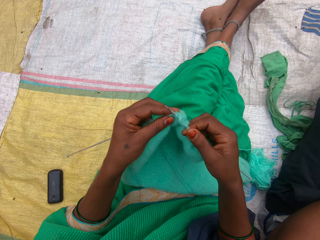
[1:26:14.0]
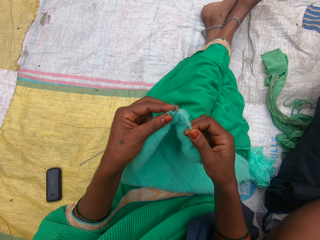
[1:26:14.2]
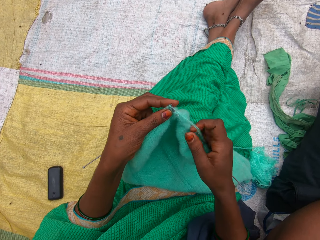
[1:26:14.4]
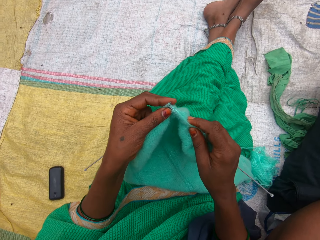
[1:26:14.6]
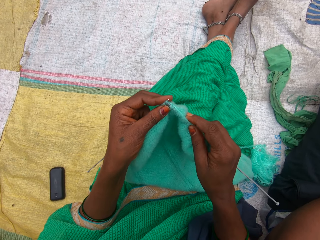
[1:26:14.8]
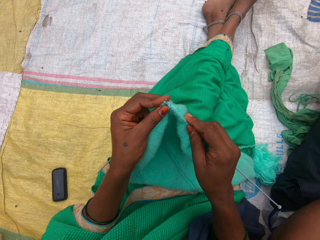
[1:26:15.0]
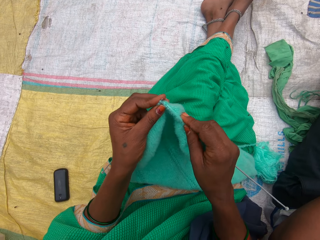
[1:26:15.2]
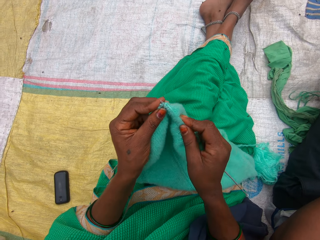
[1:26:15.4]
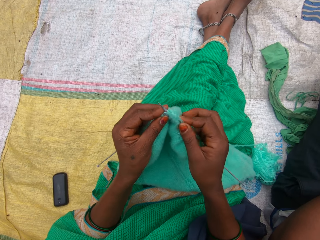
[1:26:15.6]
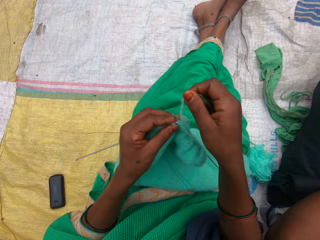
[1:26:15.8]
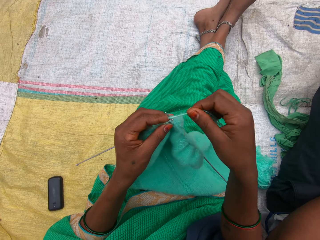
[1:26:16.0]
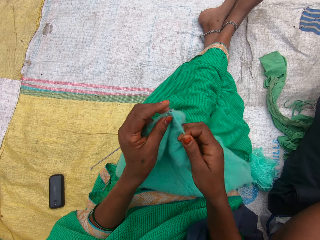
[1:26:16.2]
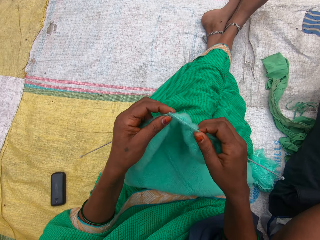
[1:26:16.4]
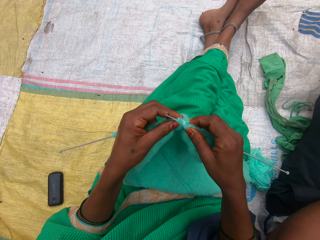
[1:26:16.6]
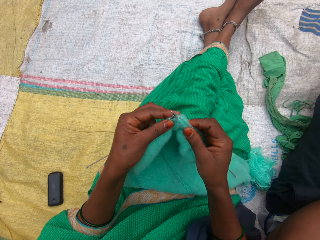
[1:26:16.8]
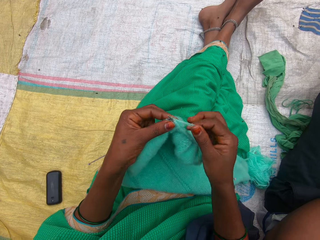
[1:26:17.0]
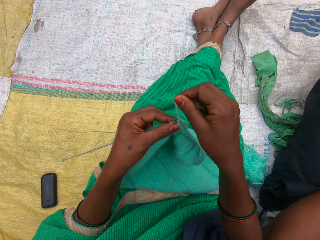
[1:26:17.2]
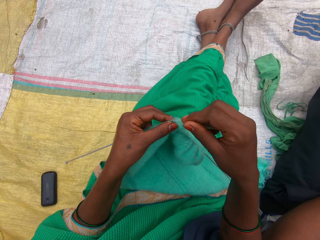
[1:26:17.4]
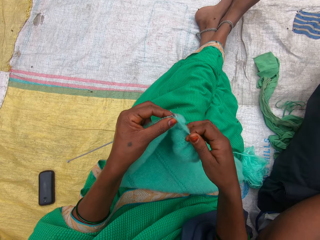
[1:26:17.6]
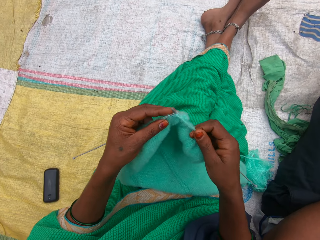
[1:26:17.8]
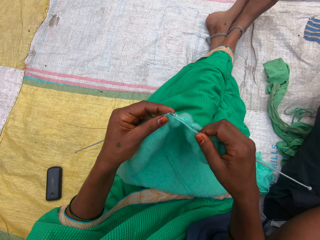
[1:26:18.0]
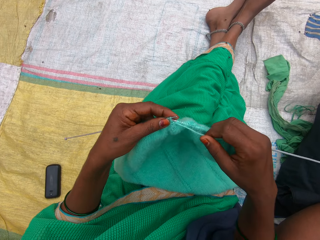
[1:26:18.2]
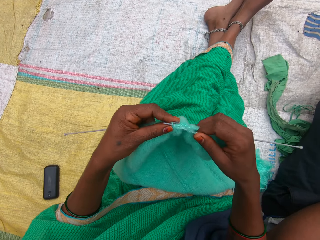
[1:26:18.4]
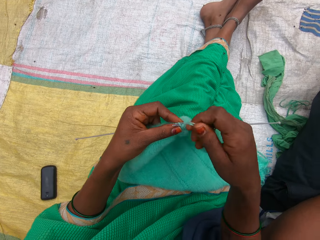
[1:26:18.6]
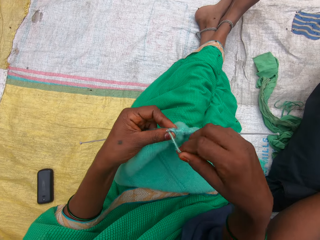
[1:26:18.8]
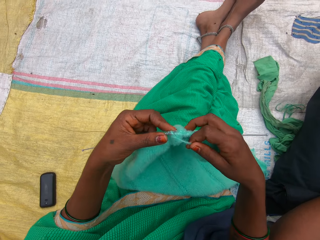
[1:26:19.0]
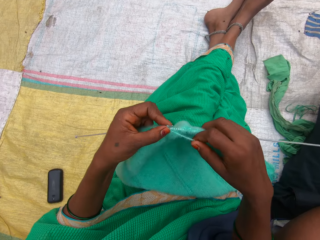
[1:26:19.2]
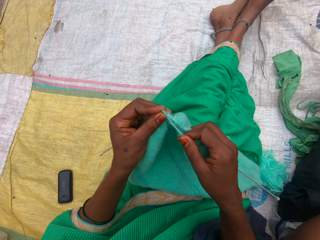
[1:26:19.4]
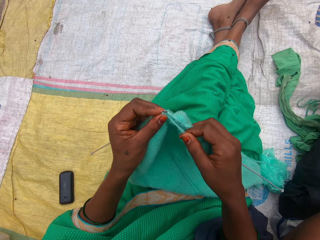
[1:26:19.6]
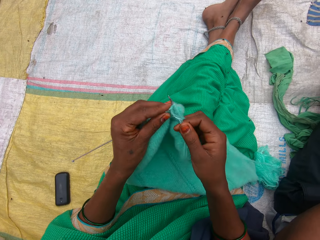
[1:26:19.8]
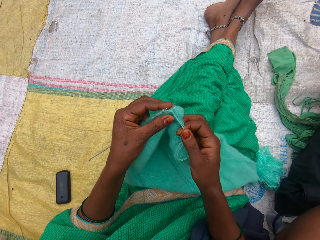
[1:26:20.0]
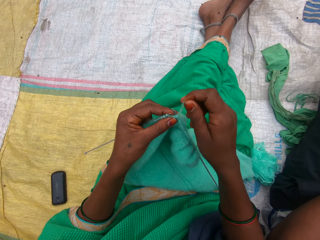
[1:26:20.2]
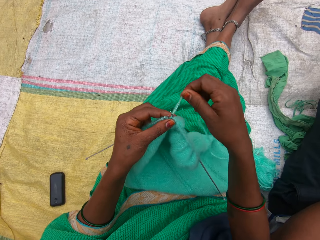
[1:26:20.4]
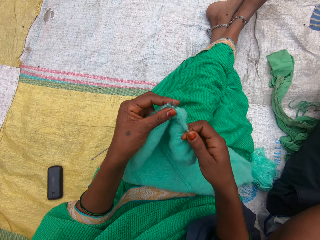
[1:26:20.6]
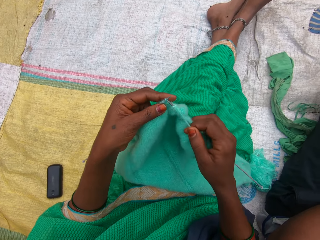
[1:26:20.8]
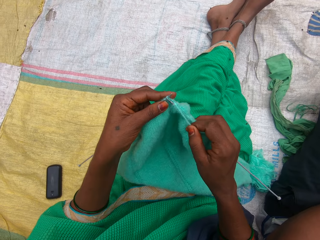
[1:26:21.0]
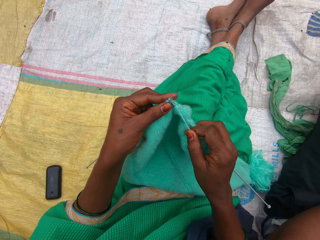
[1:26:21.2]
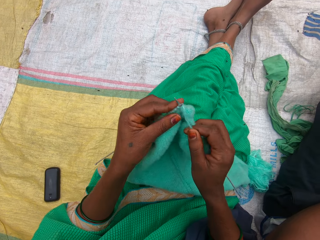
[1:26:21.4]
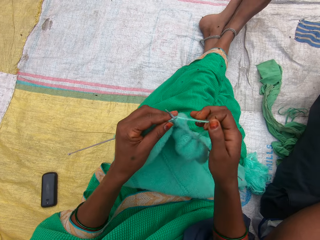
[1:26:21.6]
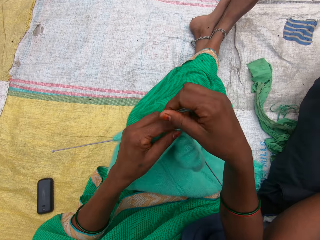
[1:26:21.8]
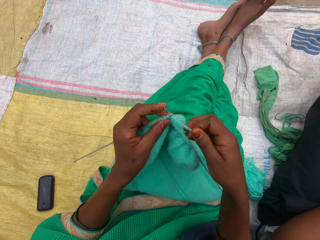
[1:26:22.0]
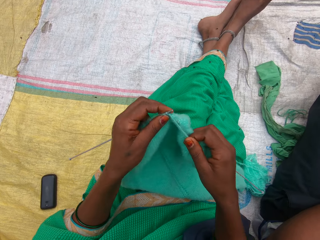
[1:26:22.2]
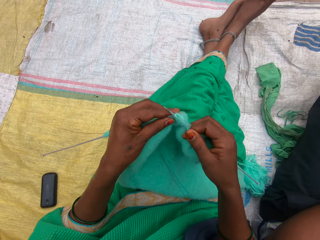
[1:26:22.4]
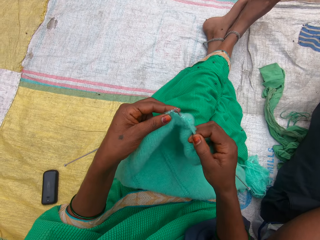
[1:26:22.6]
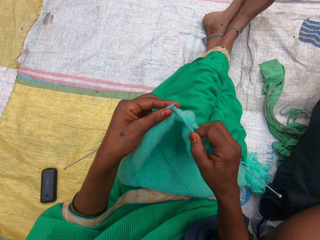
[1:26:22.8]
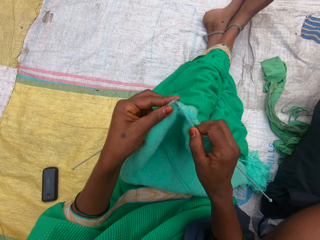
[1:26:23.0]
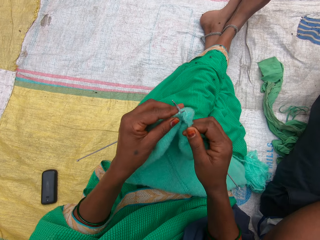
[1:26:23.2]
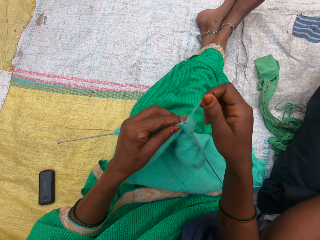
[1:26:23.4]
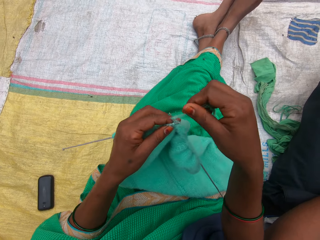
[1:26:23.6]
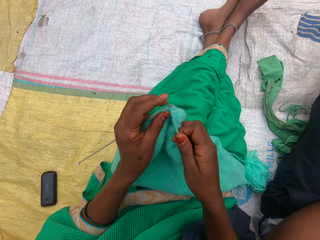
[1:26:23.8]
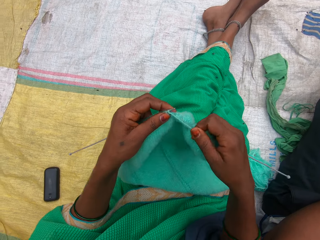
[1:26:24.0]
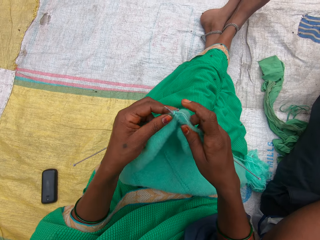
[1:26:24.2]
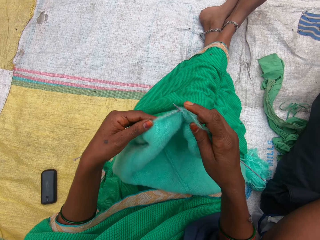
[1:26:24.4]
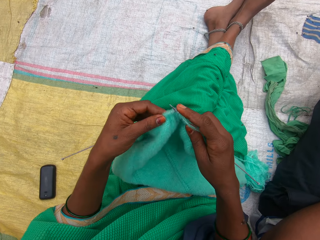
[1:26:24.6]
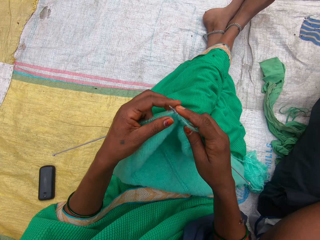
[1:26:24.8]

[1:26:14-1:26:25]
The camera wearer holds the thread.

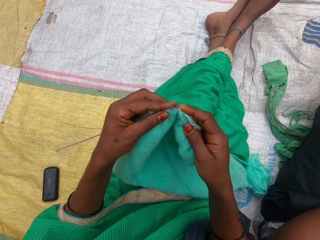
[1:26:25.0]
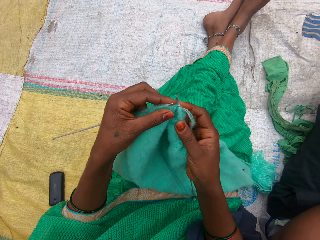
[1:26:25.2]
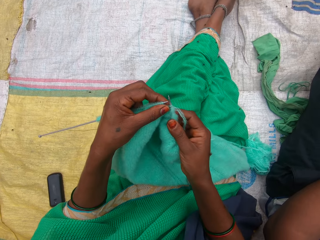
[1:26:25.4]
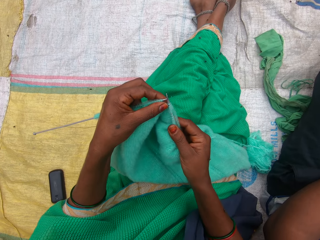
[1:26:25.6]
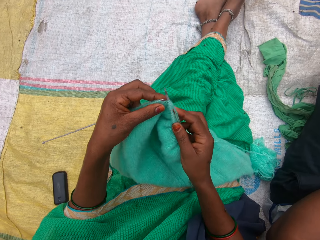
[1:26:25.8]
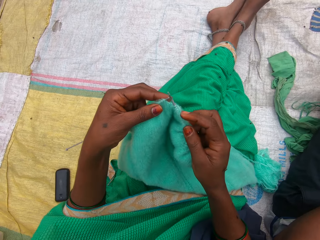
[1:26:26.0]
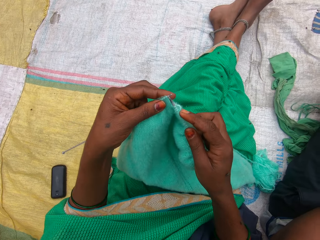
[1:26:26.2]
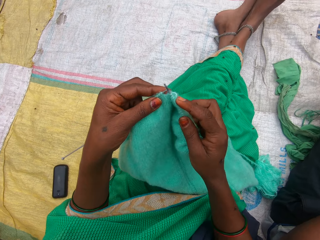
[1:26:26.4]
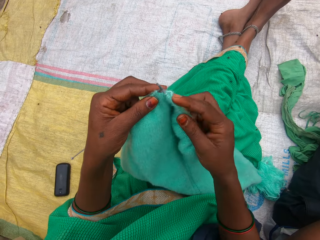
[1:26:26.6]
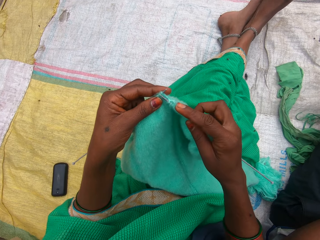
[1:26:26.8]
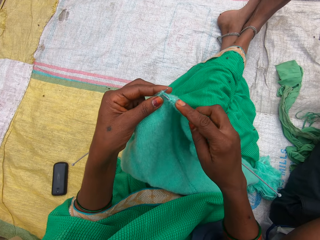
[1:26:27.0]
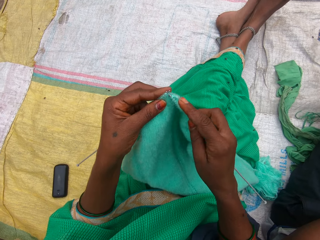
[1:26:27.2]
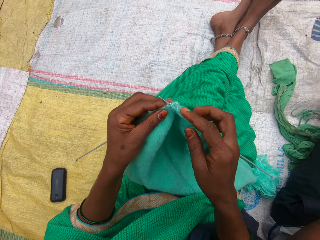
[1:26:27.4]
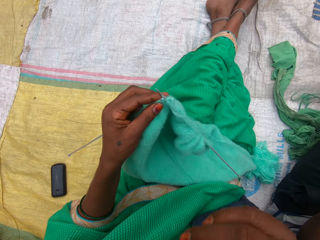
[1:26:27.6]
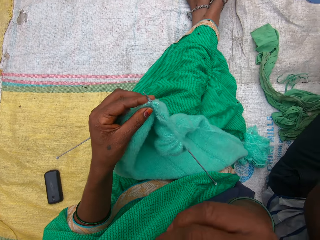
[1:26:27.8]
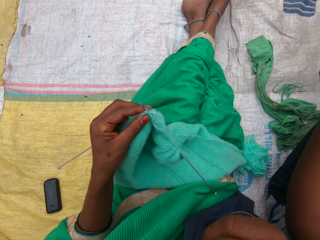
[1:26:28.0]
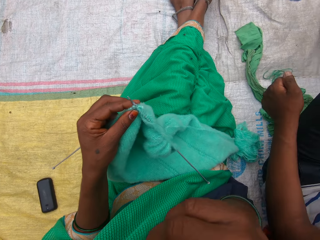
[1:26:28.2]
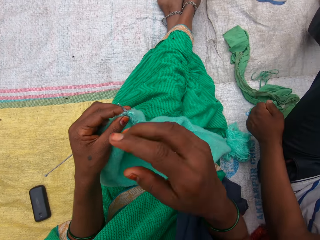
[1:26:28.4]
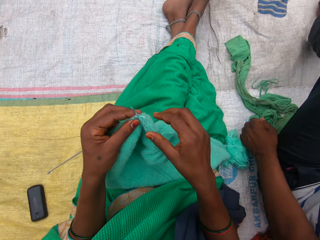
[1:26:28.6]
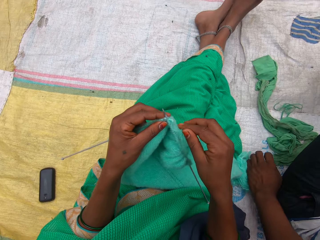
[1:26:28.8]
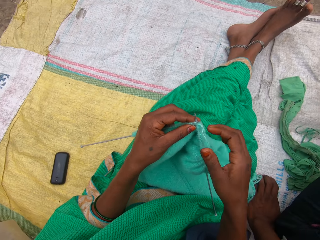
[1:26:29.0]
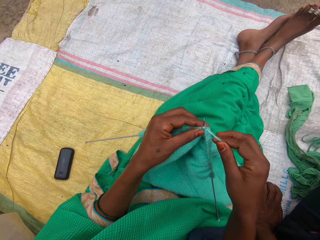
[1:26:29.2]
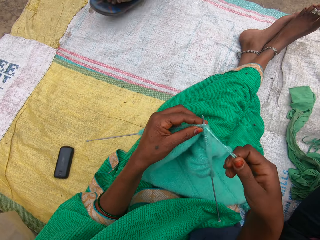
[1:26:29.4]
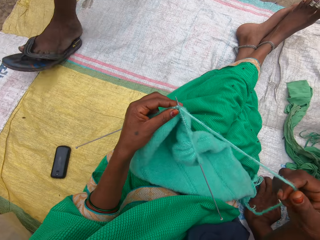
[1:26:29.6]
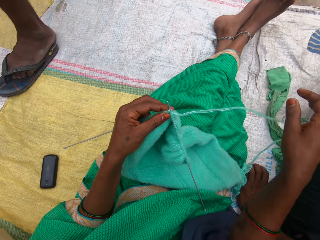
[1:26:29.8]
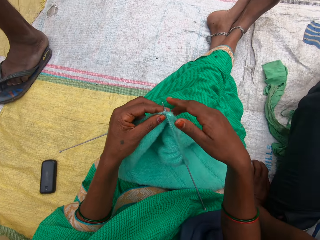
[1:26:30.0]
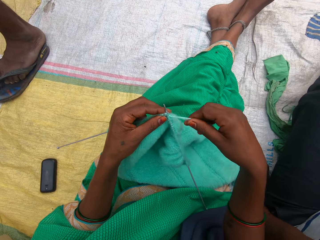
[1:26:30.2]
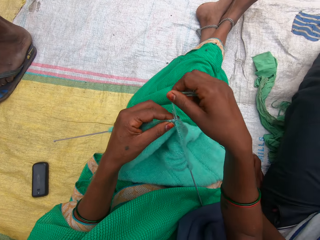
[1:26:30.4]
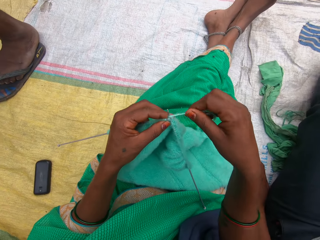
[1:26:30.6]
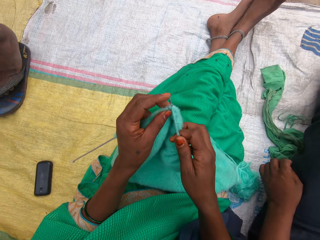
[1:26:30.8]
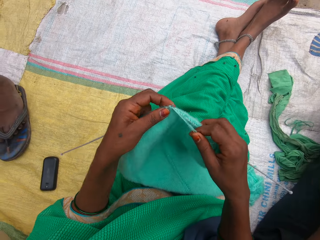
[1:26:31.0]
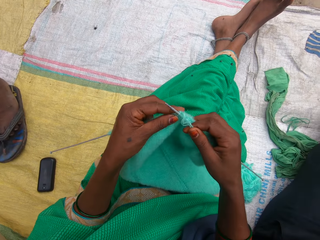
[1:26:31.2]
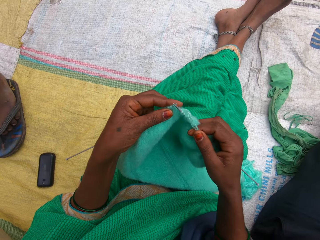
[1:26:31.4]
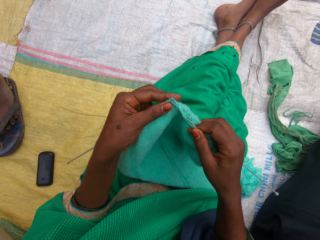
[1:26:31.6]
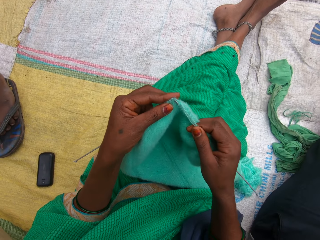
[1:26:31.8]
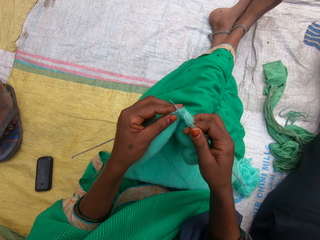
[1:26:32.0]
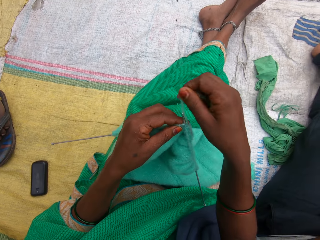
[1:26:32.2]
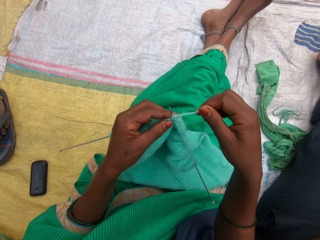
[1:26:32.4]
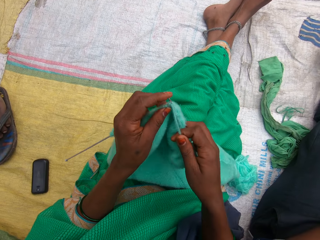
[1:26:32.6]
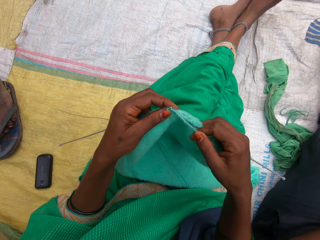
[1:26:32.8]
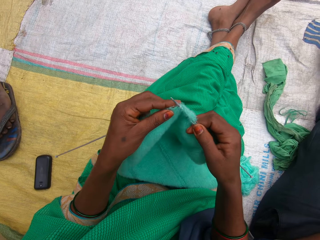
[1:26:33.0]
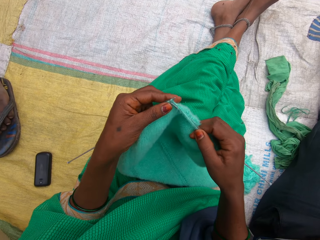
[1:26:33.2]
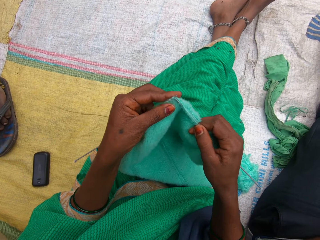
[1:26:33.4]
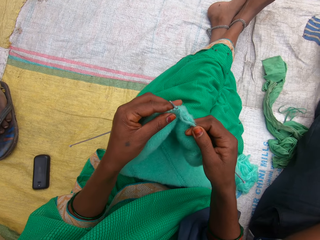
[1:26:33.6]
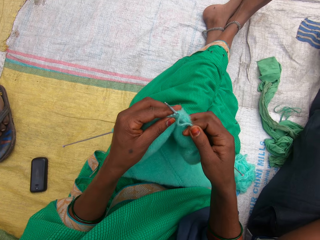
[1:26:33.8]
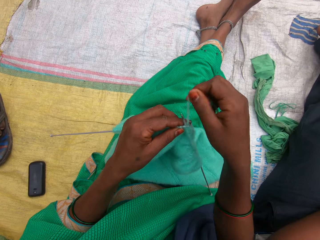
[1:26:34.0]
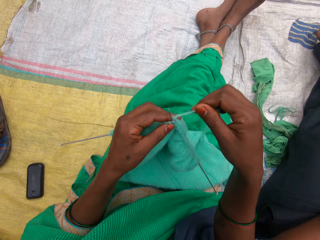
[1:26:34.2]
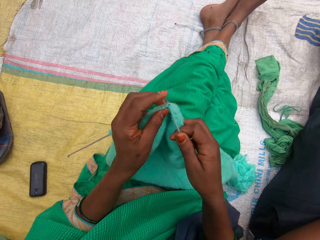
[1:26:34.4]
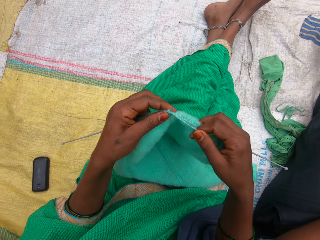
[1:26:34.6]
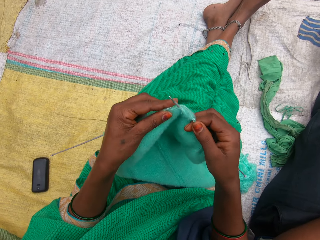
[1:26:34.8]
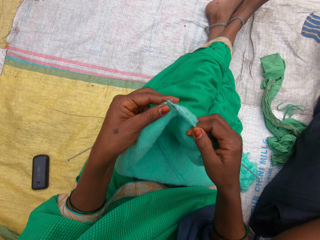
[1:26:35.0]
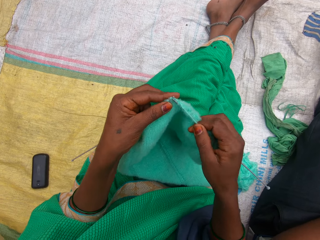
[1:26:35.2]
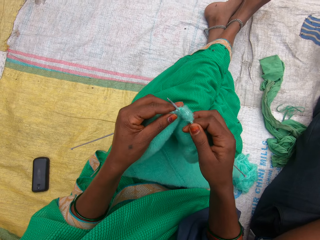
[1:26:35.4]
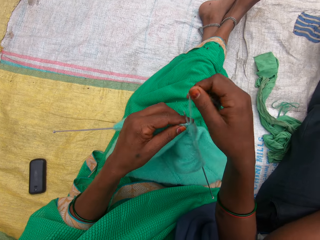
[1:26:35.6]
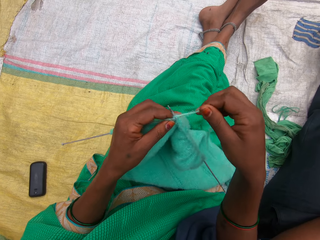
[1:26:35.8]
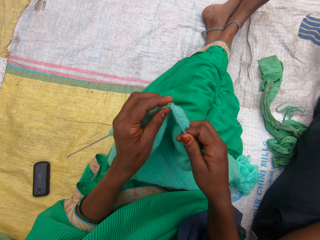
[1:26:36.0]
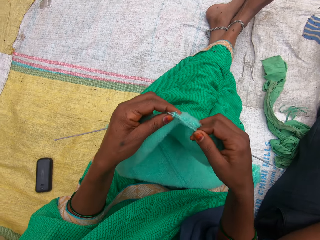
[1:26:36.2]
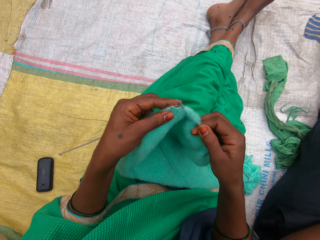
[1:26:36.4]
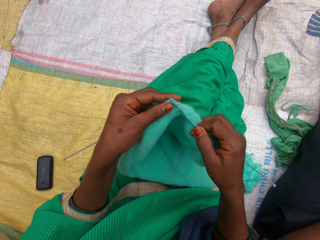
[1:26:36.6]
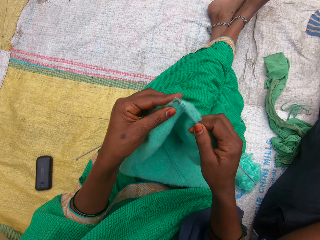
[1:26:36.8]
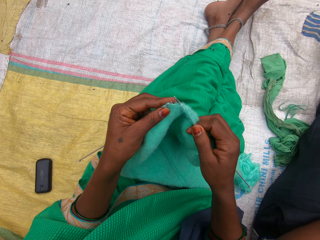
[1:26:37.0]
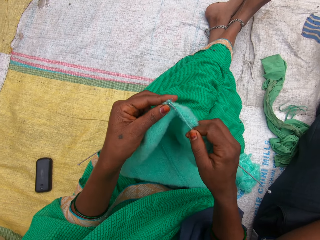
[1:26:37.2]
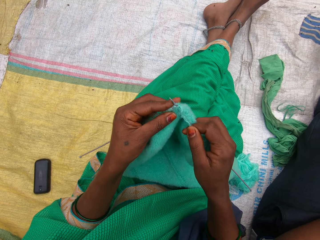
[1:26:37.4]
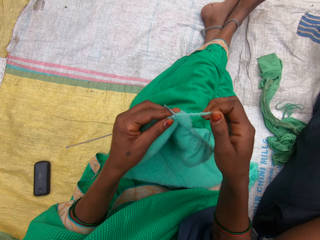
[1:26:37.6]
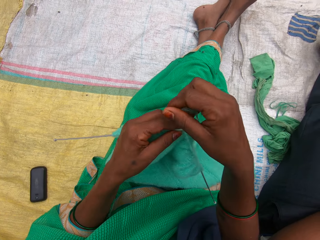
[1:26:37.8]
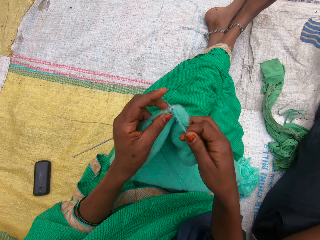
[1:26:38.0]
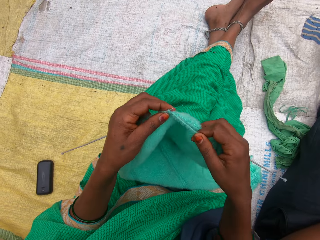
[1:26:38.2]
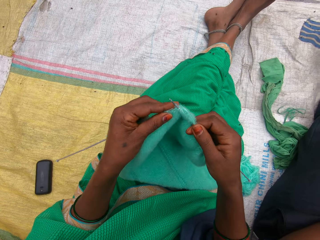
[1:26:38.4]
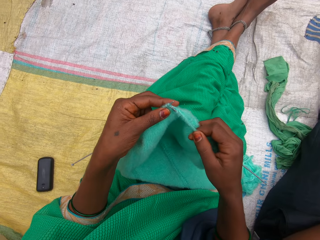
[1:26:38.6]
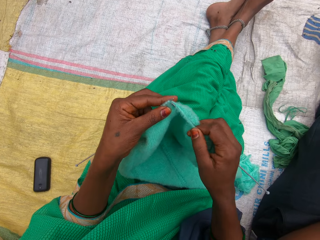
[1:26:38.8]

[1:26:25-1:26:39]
The camera wearer scratches her face with her right hand. A man lowers his hand on the ground and converses with a boy. The camera wearer knits the yarn with the knitting pins. The boy strolls past the left side of the camera wearer. The man leans forward.
